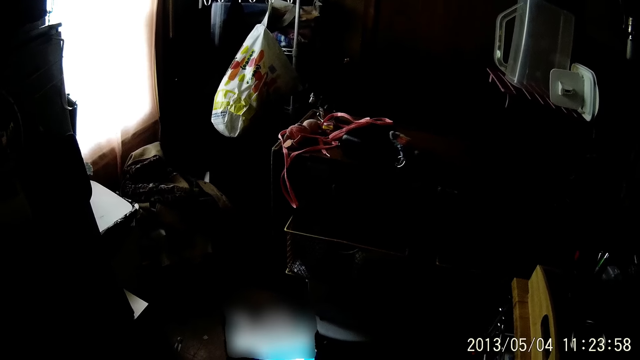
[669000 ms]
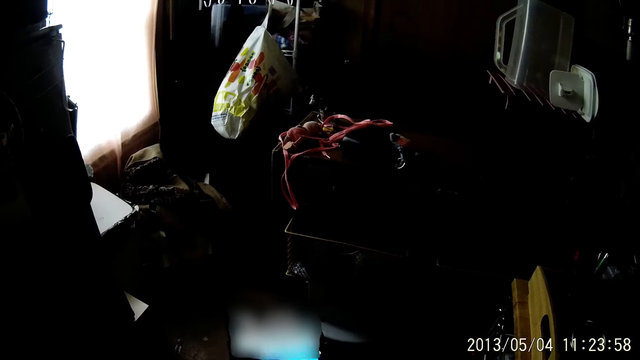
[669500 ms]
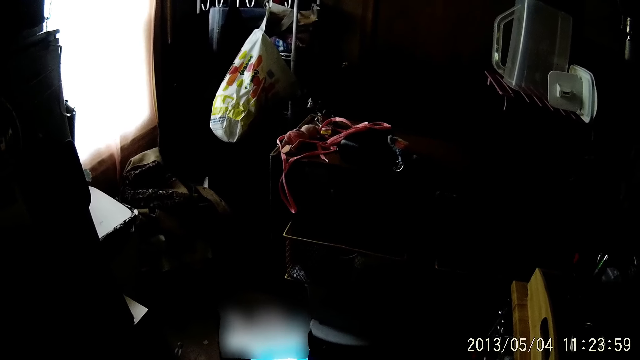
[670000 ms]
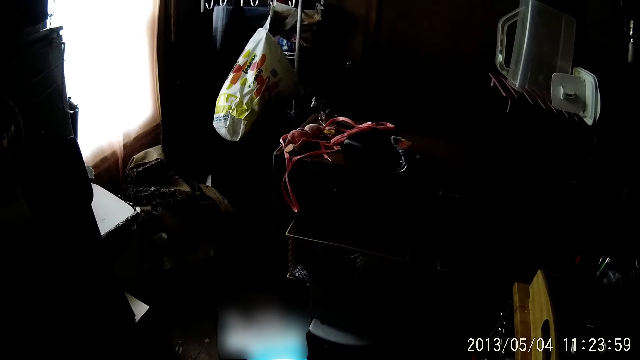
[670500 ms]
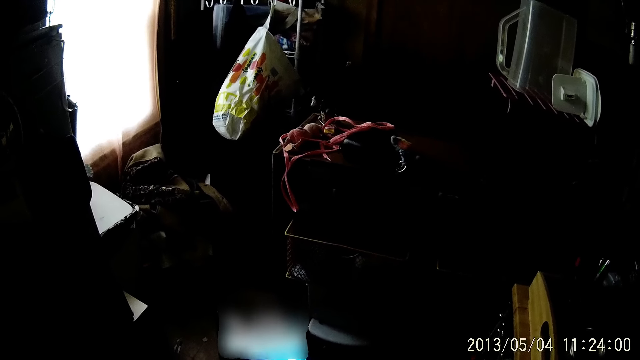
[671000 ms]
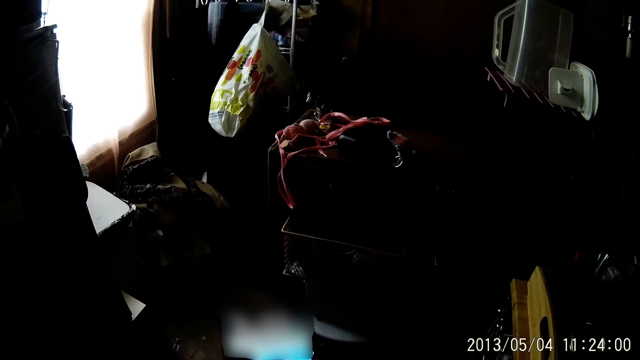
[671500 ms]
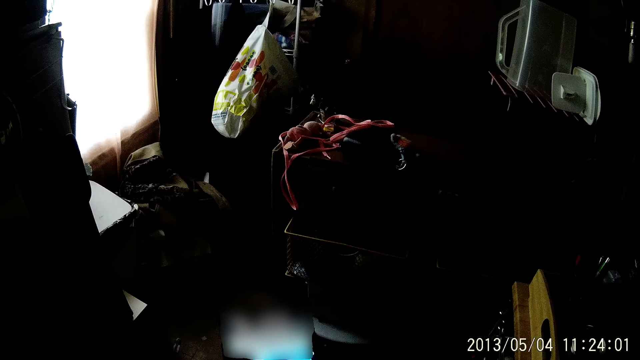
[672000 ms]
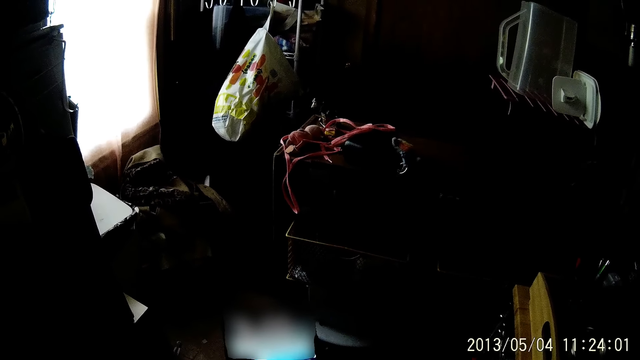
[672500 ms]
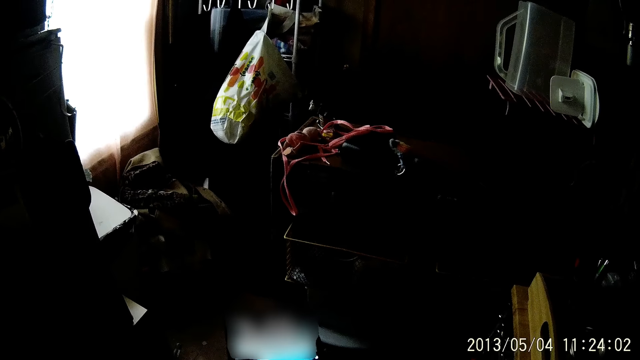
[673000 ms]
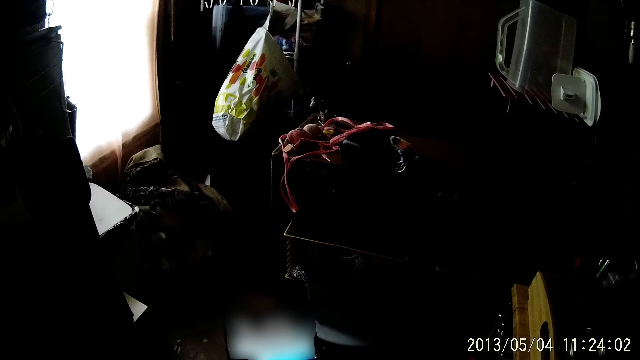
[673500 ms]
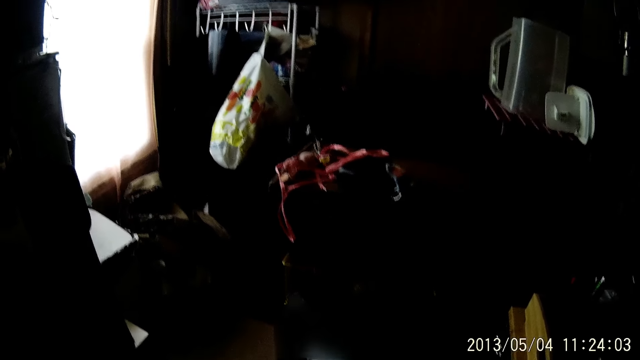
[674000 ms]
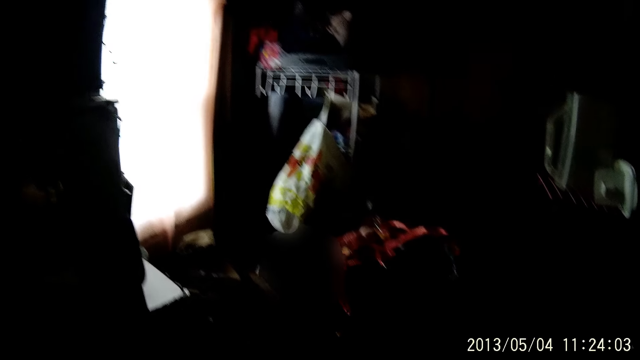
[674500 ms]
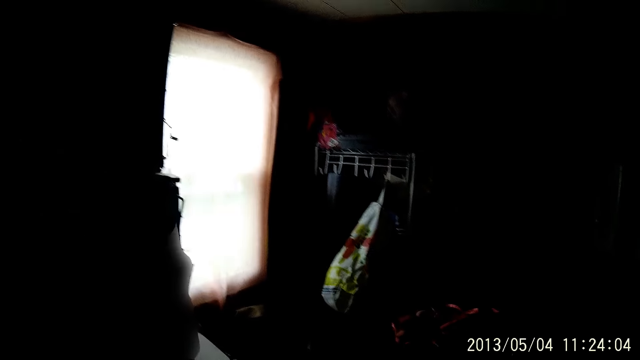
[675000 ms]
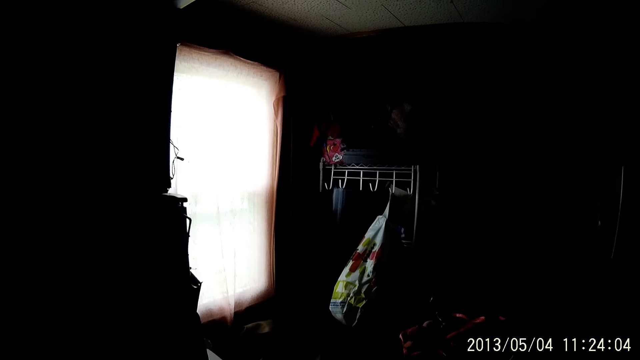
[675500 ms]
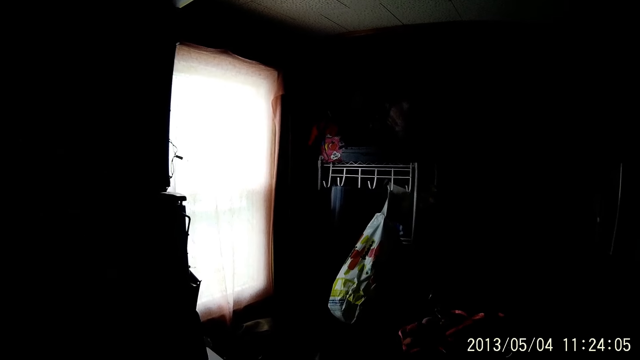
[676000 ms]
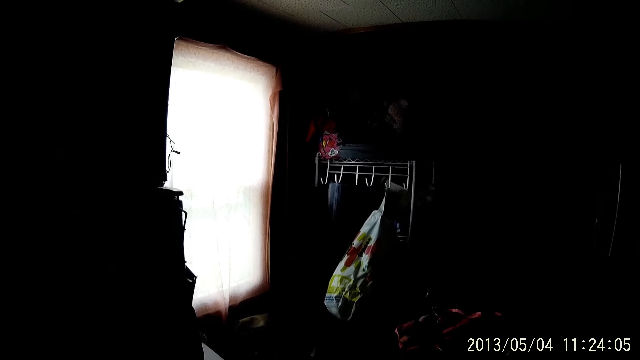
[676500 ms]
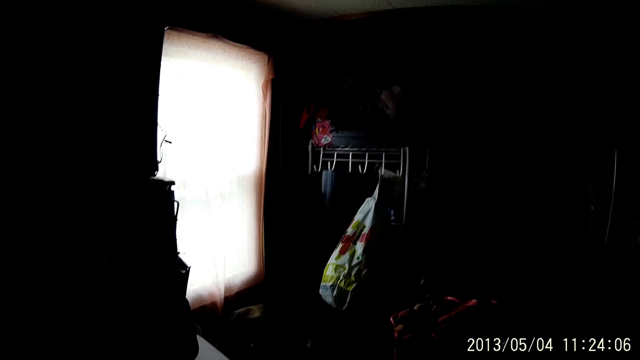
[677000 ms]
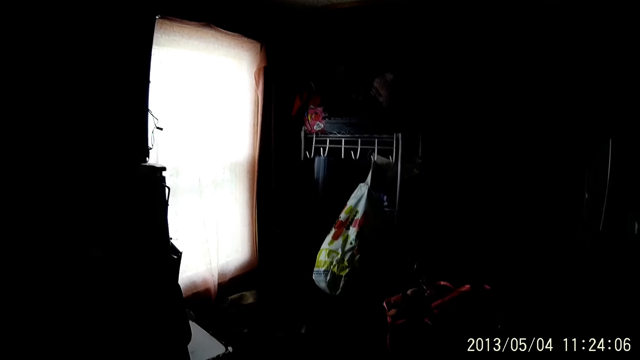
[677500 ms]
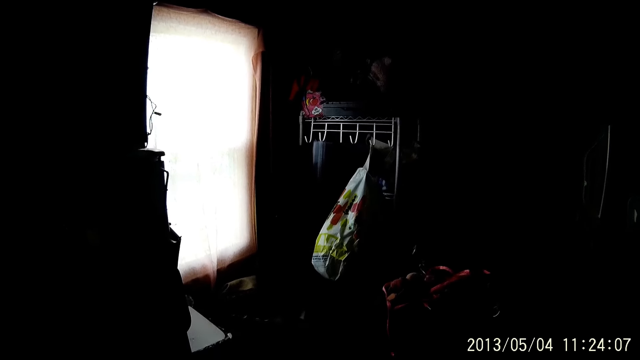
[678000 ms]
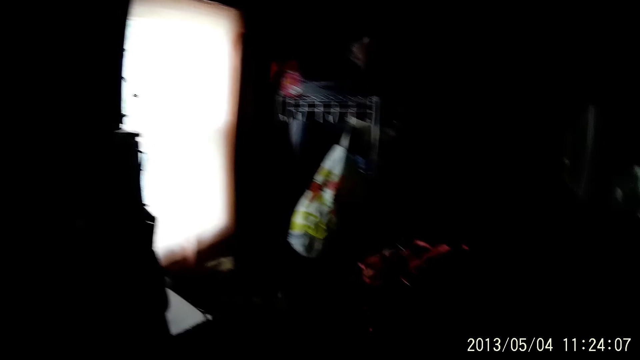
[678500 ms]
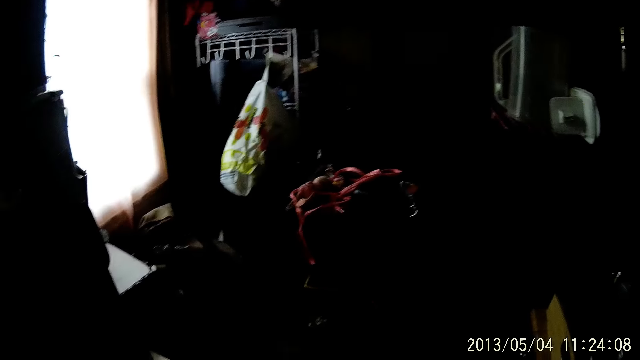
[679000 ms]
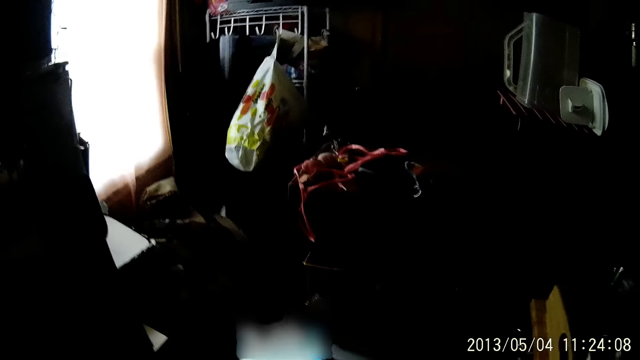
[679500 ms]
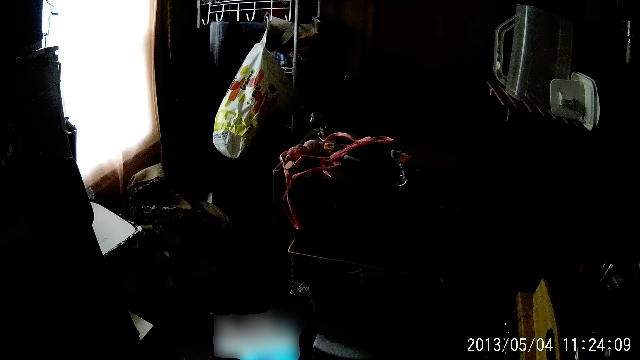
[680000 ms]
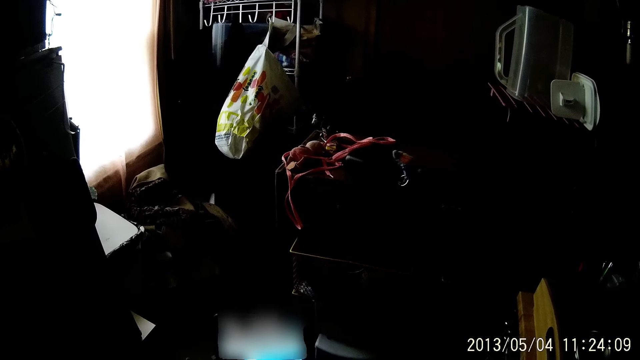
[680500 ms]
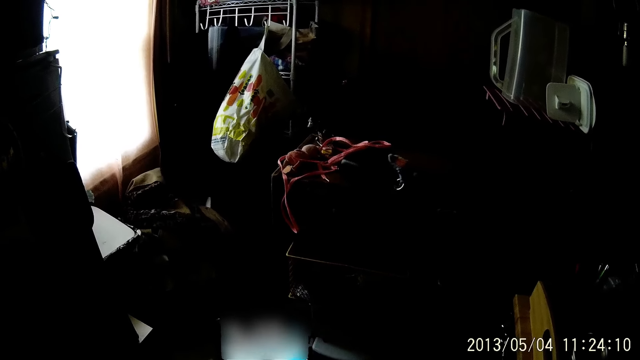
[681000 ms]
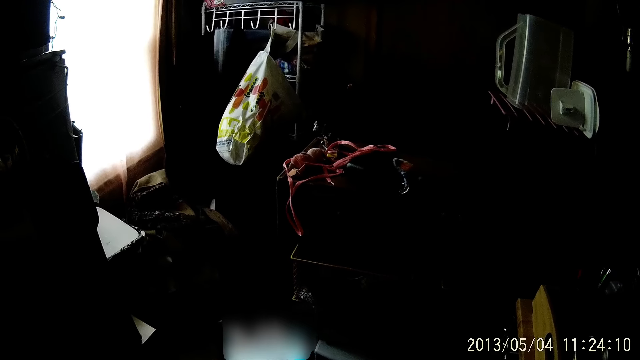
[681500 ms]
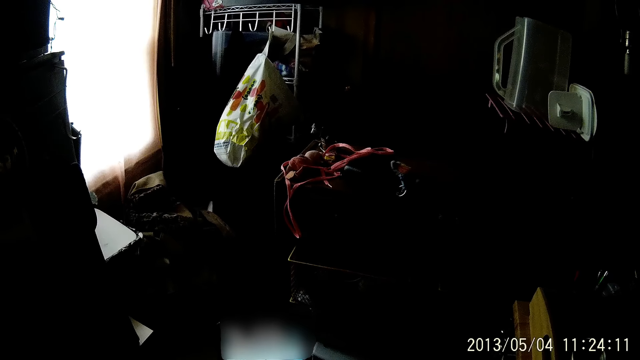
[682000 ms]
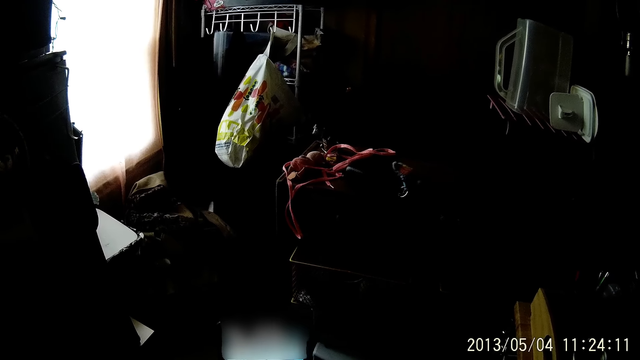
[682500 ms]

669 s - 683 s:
The camera wearer scrolls the phone. She scrolls the phone again. She looks at the phone. She looks at the phone repeatedly. She presses the phone with her right hand.

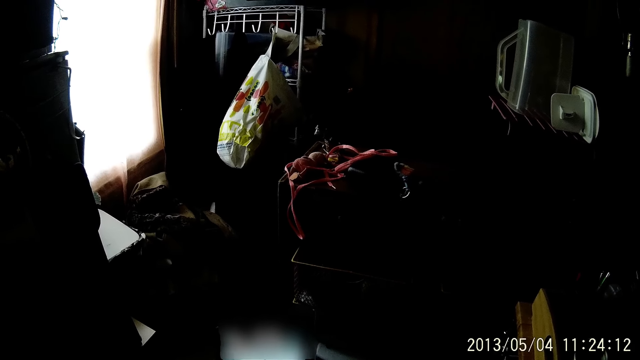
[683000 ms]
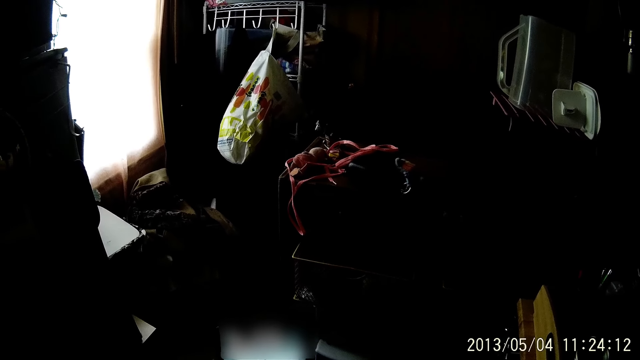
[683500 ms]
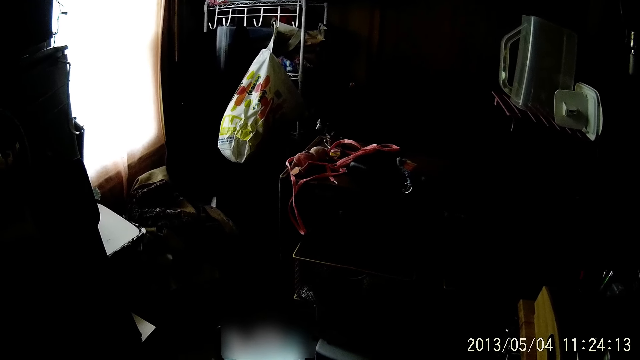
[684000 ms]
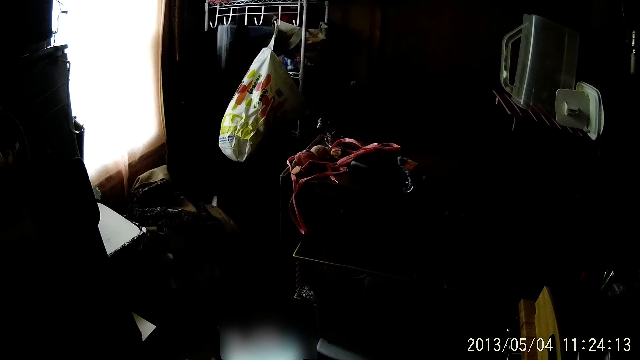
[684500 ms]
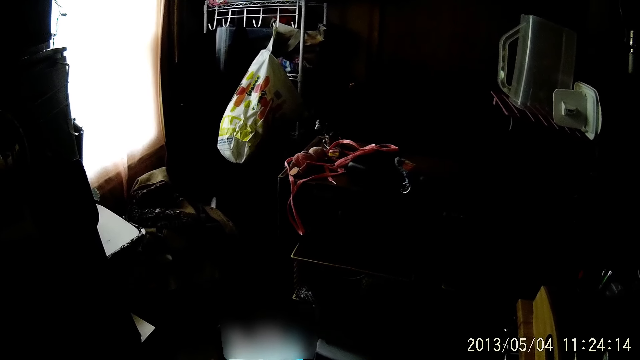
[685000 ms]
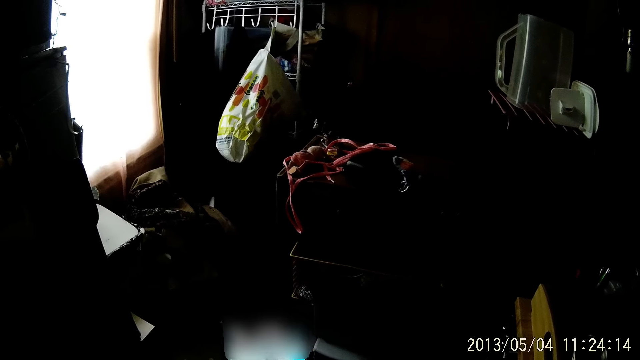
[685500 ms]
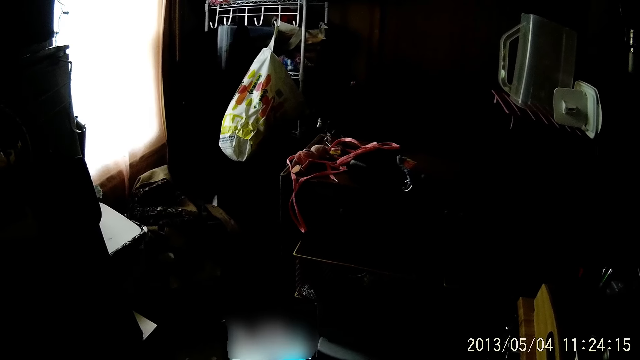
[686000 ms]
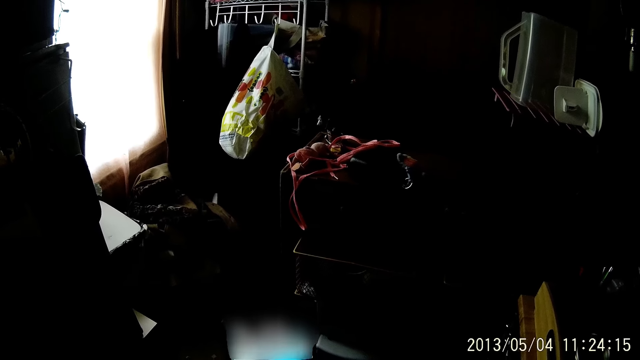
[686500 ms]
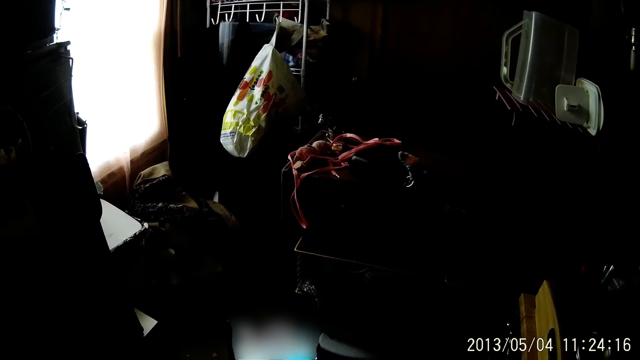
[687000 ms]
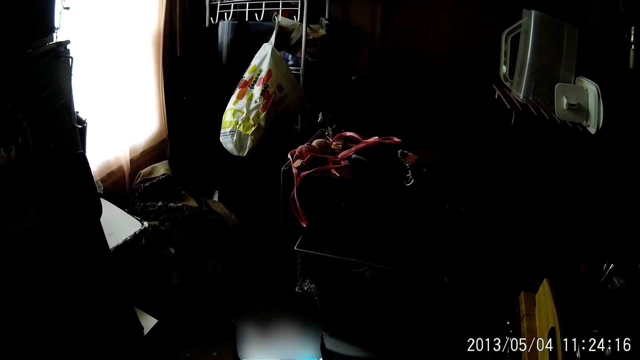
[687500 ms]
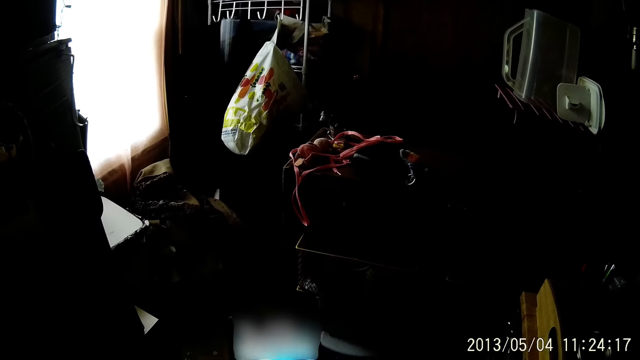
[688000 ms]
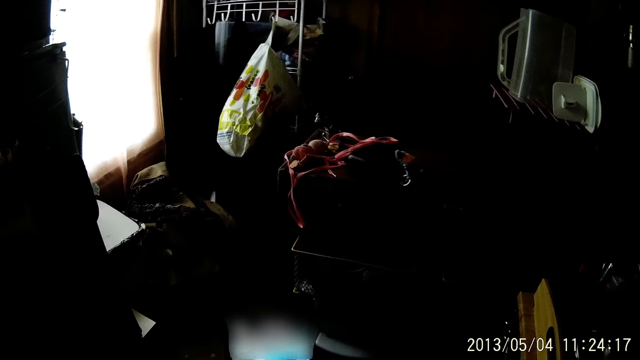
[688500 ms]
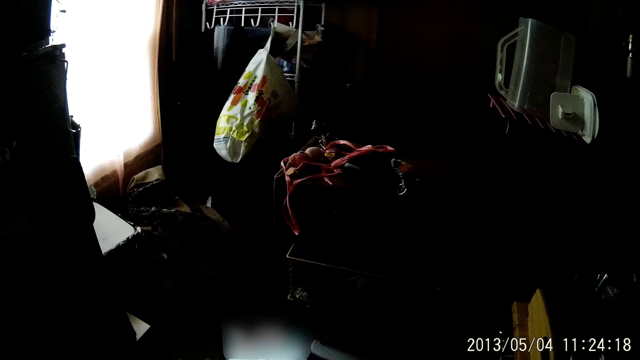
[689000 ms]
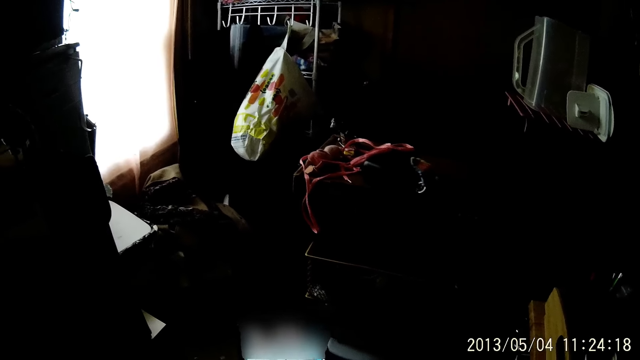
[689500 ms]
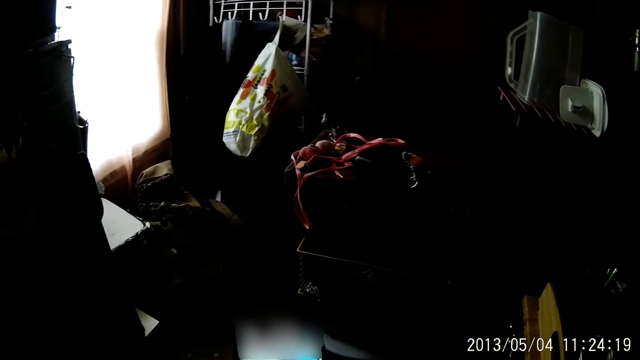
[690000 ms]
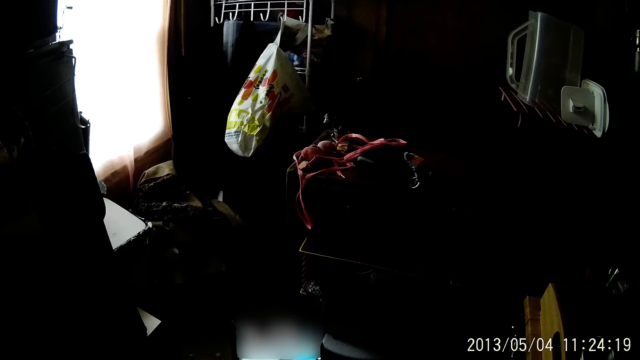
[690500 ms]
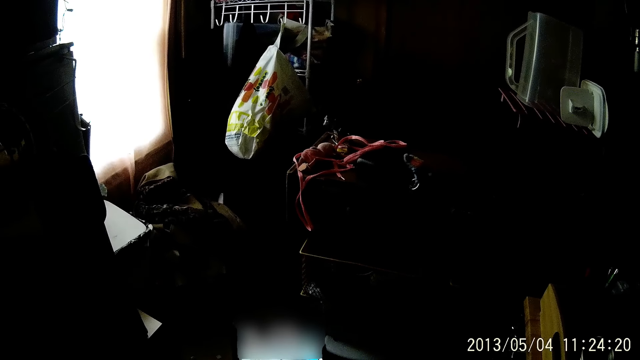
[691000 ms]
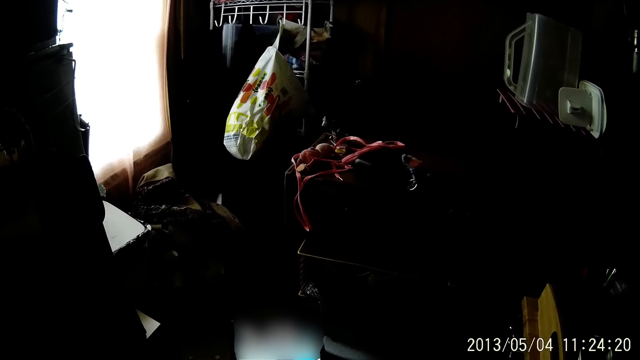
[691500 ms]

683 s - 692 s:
The camera wearer looks at the phone. They look at the phone again.
